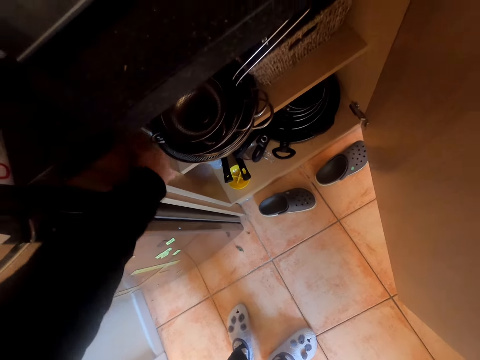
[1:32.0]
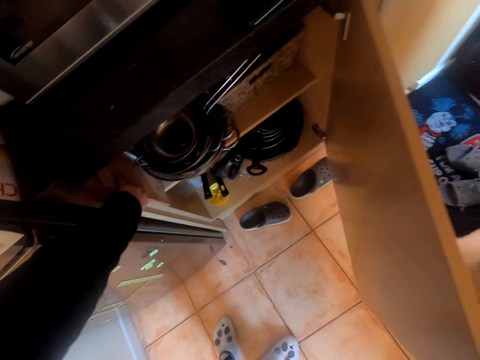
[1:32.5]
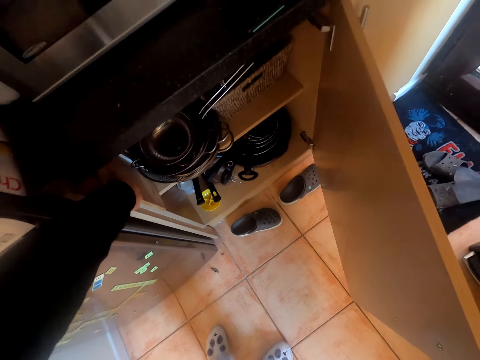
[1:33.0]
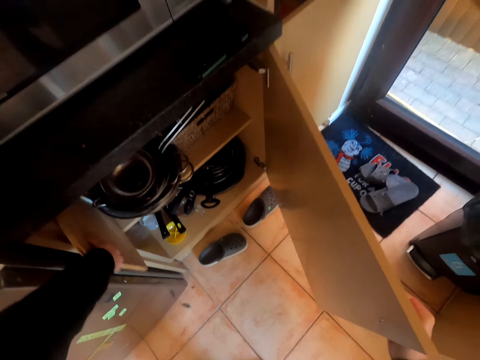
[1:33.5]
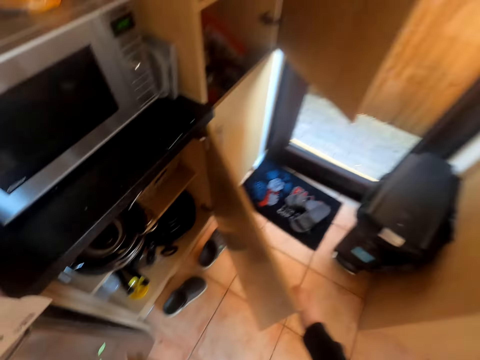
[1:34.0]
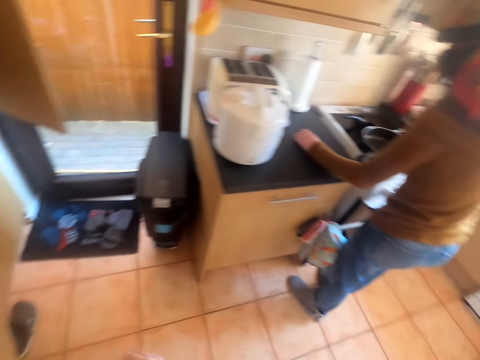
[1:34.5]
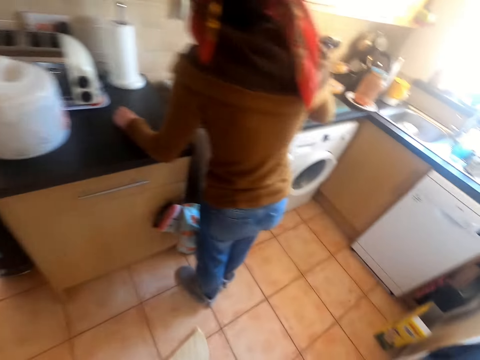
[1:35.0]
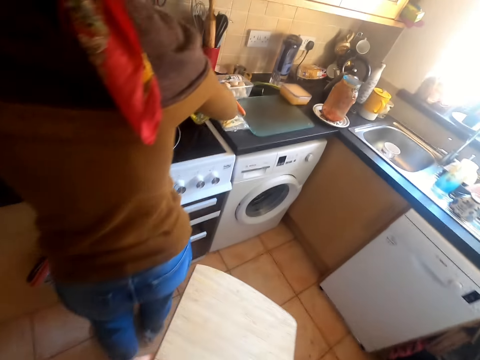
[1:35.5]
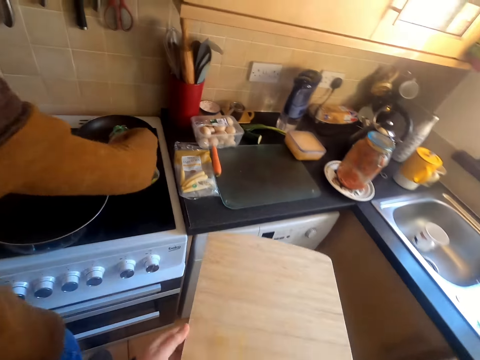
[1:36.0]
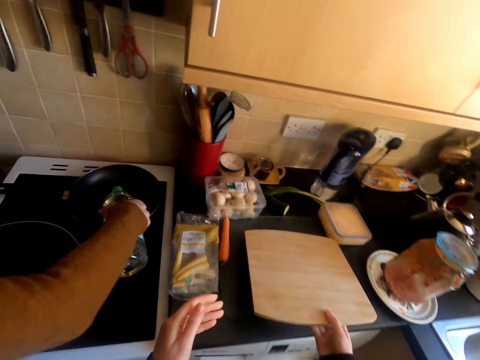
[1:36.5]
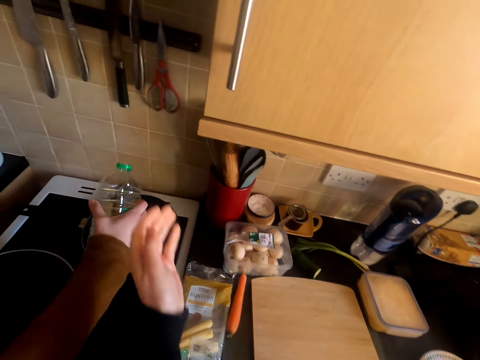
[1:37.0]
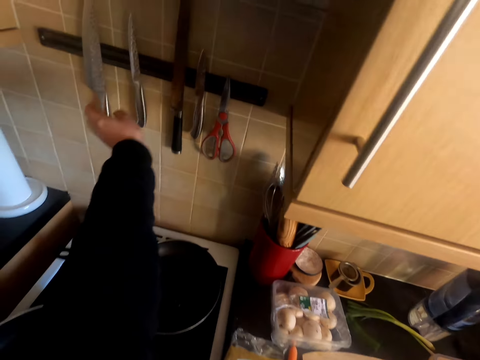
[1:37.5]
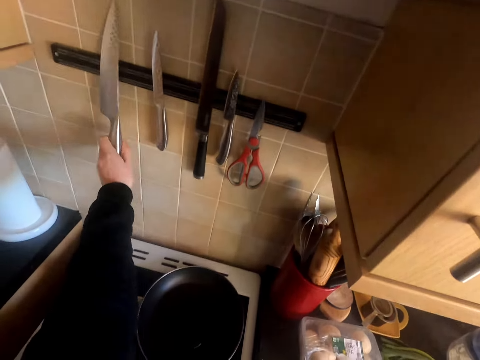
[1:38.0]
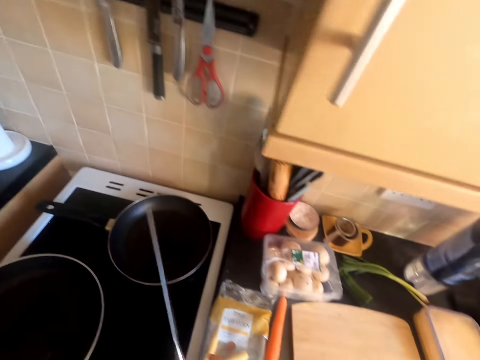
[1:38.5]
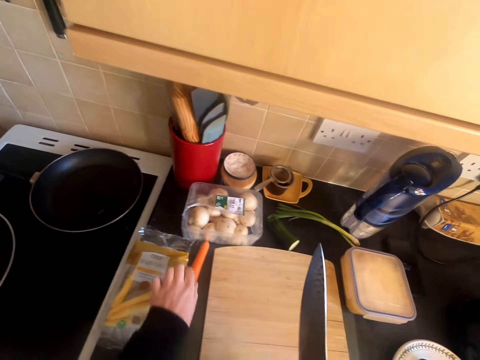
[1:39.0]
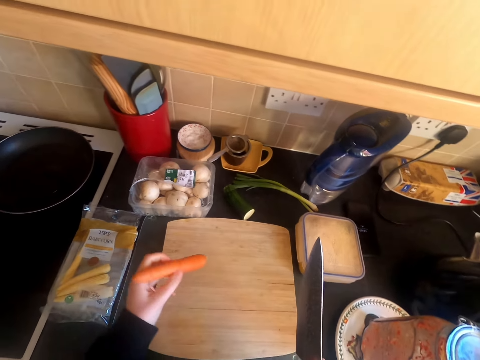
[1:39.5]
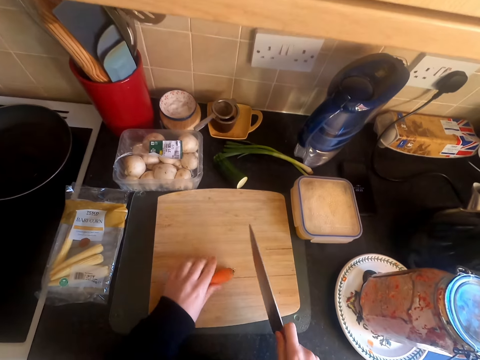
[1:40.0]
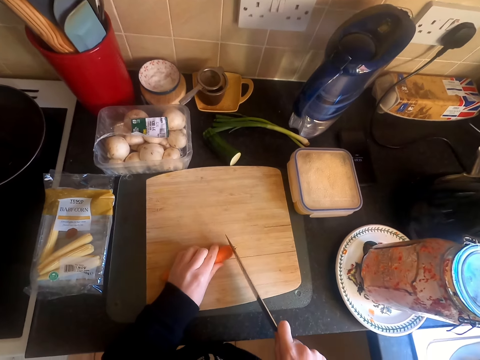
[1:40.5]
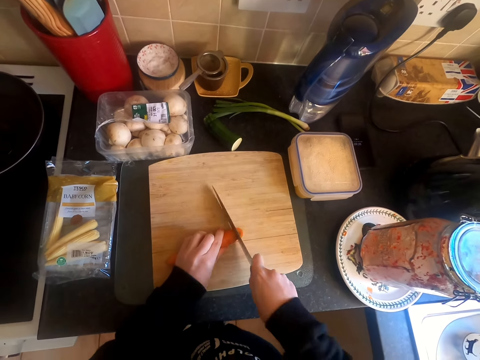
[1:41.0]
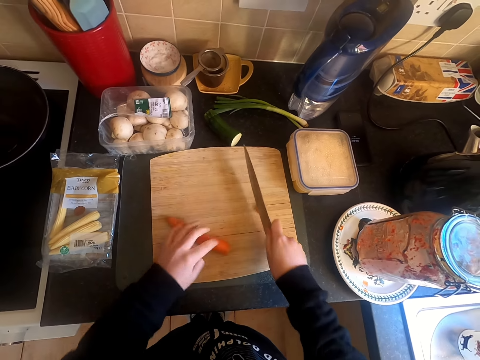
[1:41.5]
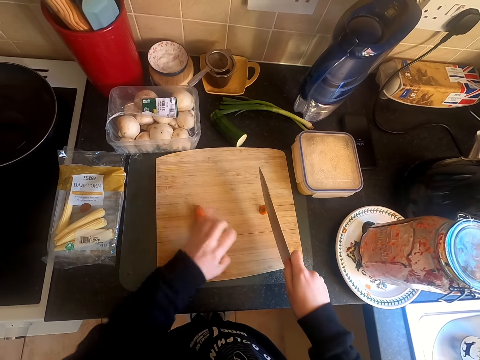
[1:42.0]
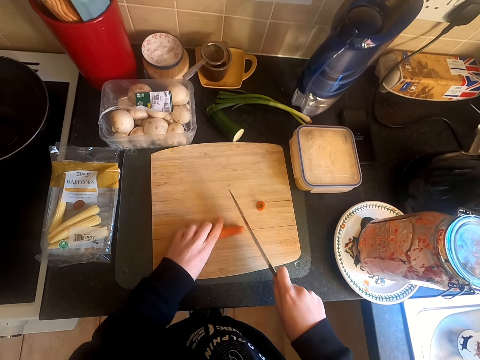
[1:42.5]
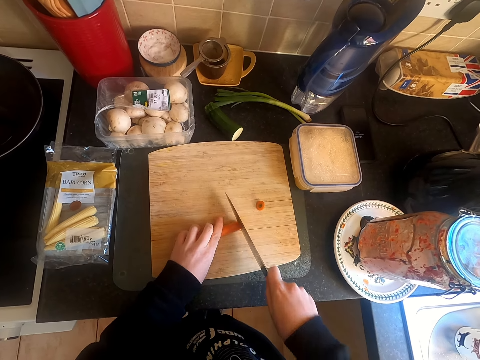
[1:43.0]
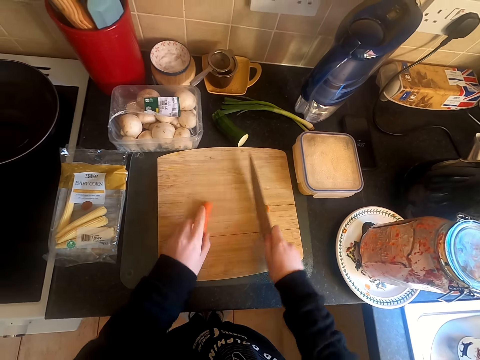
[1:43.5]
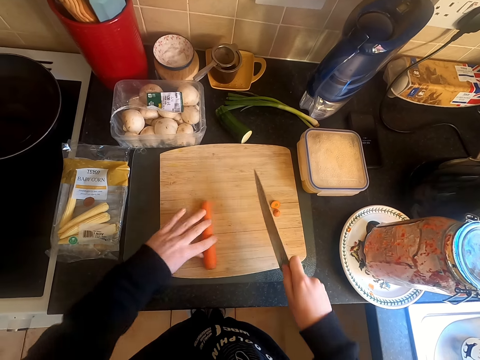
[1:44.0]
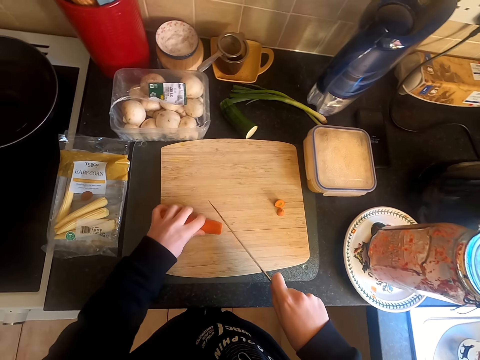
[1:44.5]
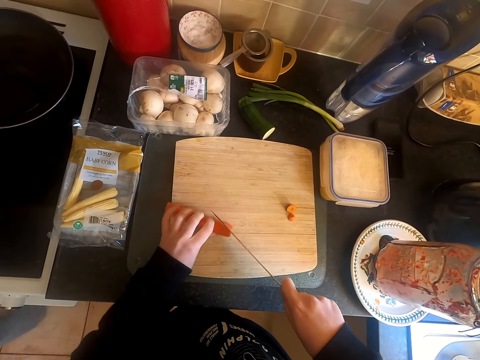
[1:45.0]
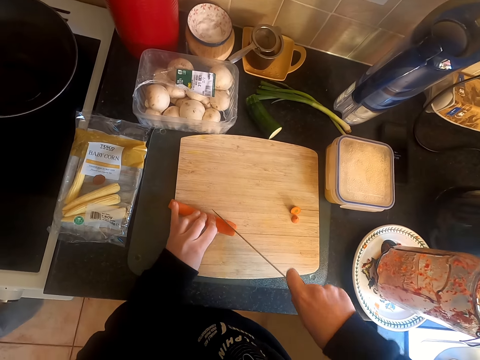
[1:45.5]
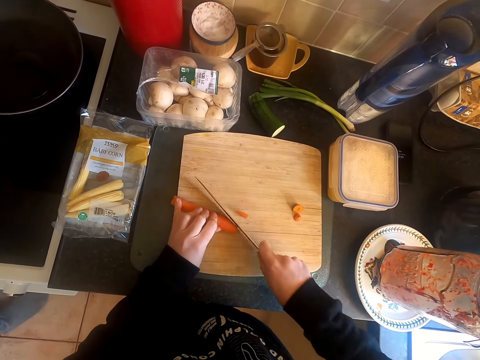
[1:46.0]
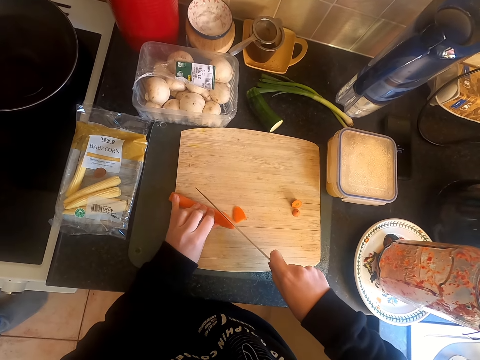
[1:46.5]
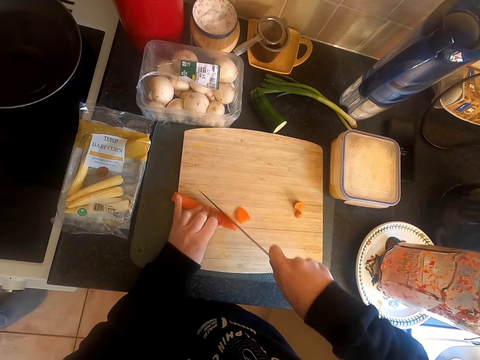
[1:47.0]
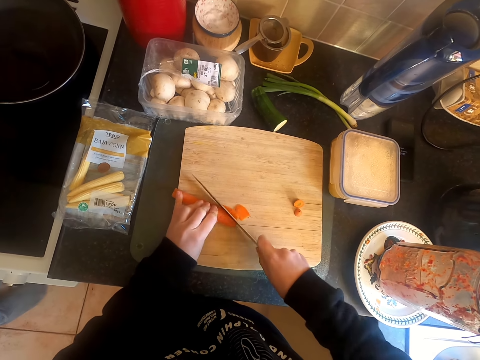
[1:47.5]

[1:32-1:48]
The camera wearer does something in the cabinet. They remove a chopping board from the drawer, close the cabinet, and move around. A woman does something. The camera wearer places the chopping board on the kitchen counter. They pick a knife hung on the wall. They pick the carrots. They chop a carrot on the chopping board with the knife. They turn the carrot. They cut the carrot with the knife.

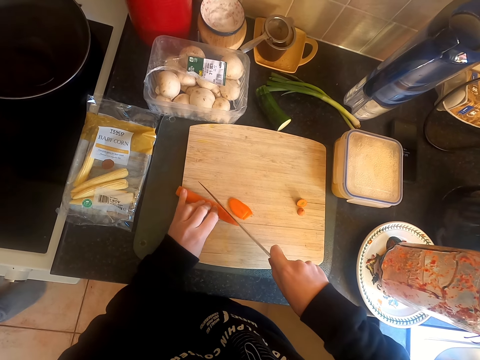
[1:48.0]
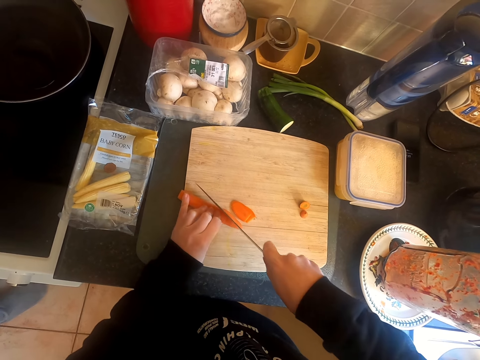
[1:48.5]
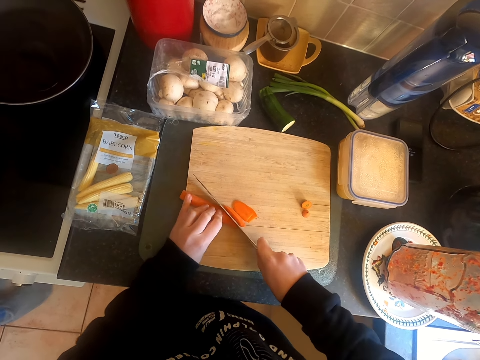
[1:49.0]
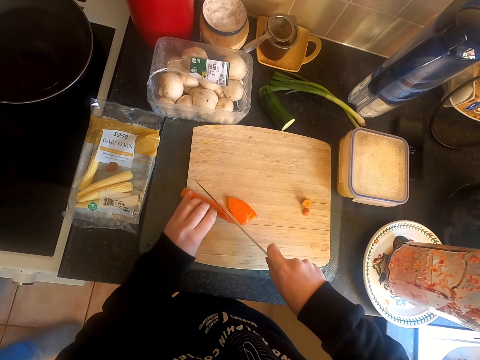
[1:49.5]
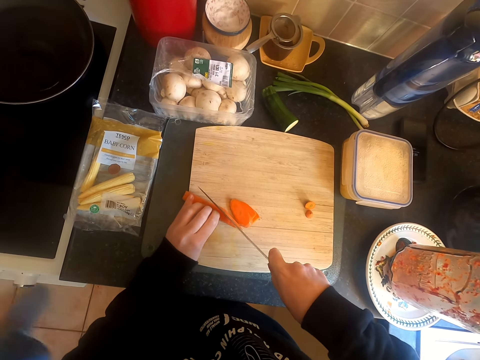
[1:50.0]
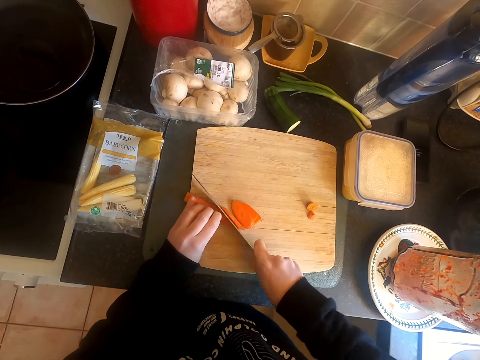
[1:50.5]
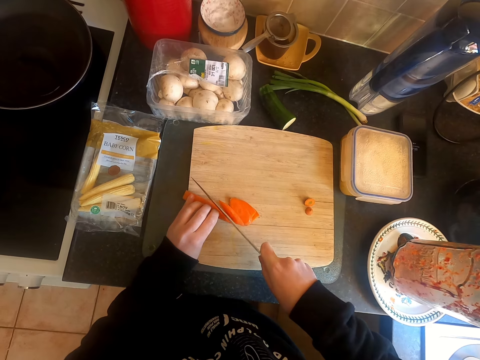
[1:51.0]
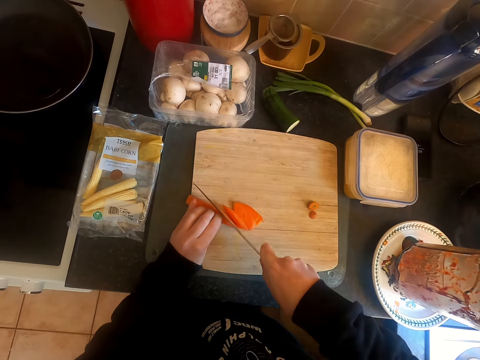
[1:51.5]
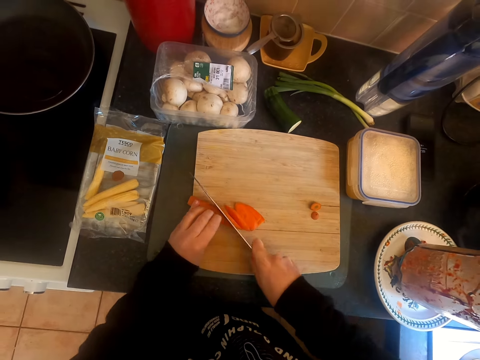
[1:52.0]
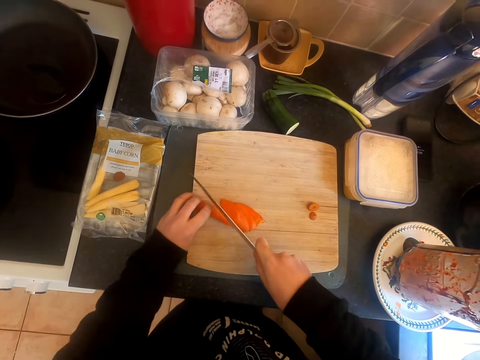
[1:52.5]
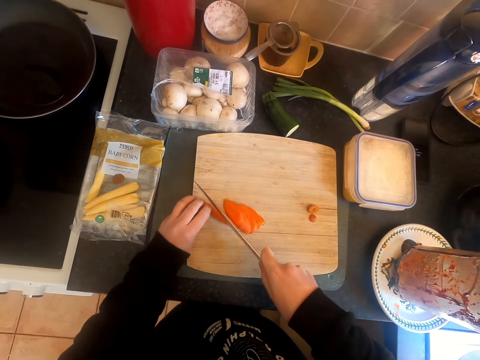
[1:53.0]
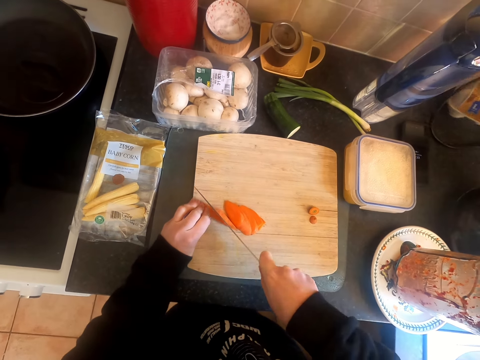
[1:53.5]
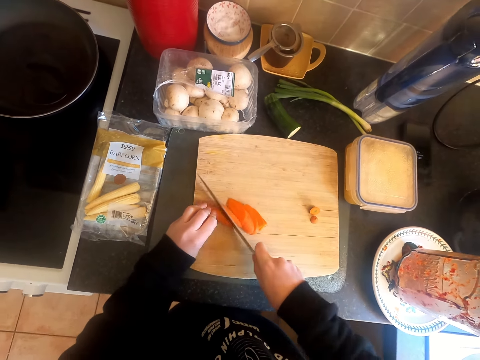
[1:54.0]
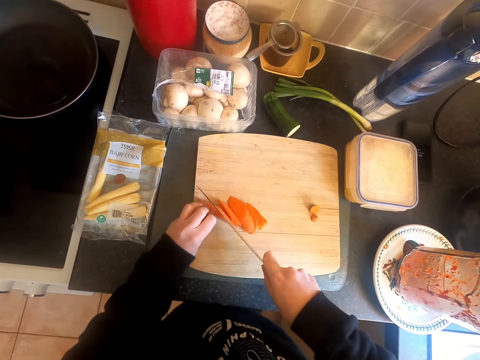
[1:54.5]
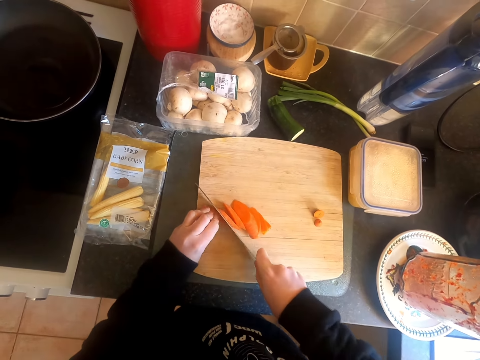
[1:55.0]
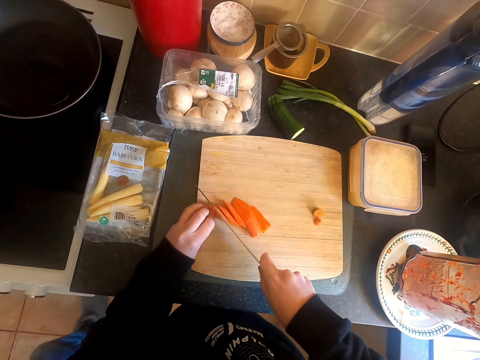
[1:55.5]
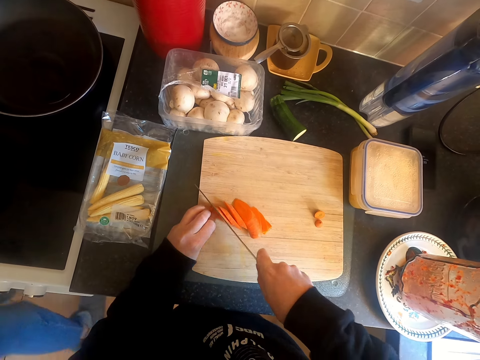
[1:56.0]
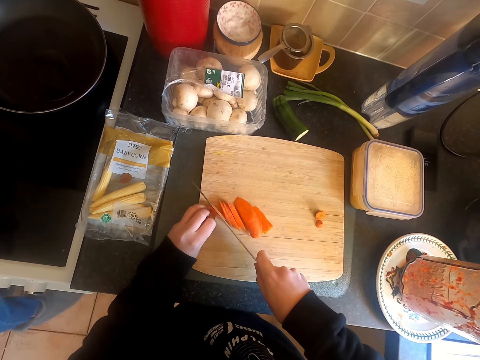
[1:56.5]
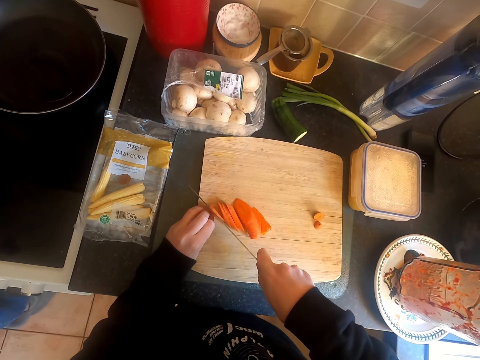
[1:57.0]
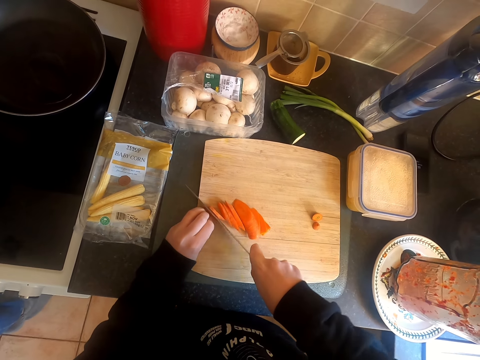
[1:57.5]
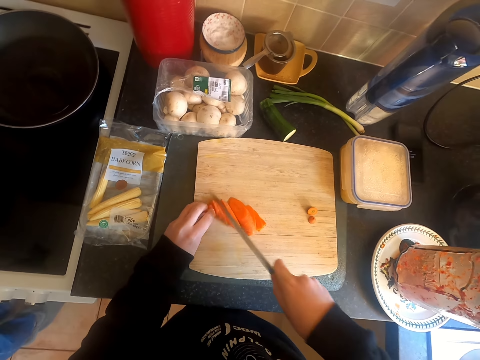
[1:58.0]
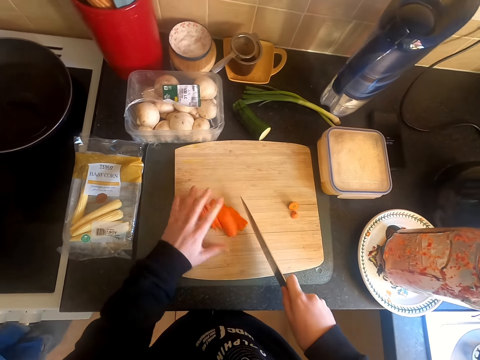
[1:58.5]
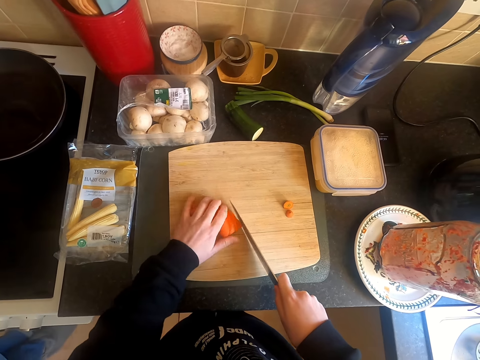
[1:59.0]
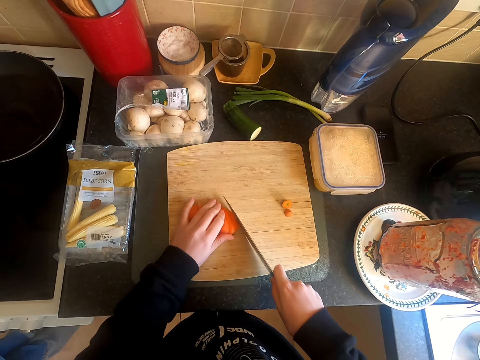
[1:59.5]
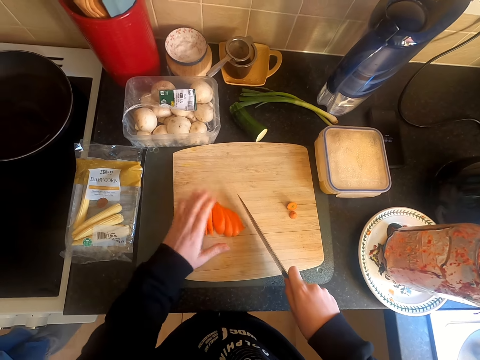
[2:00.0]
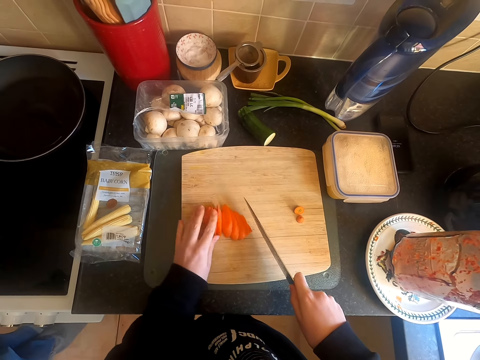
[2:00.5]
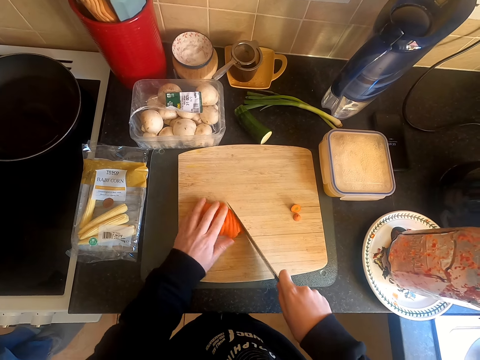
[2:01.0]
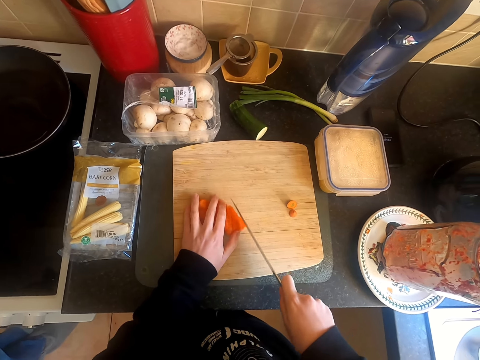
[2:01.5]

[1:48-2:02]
The camera wearer assembles the carrots together in the cutting board.
